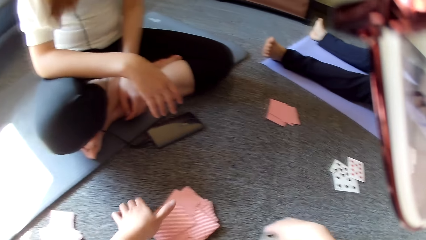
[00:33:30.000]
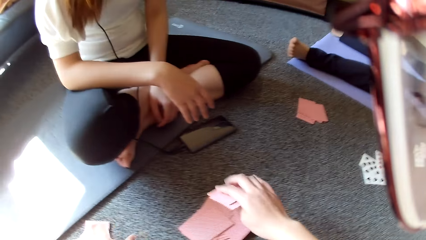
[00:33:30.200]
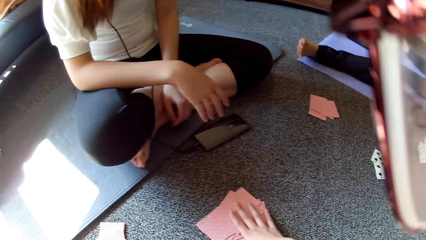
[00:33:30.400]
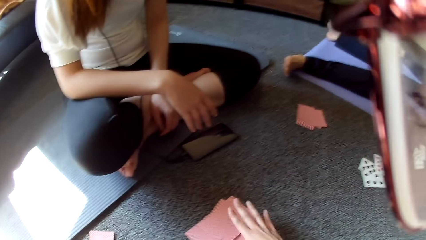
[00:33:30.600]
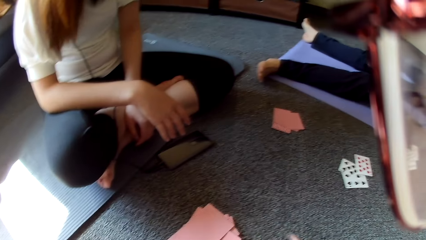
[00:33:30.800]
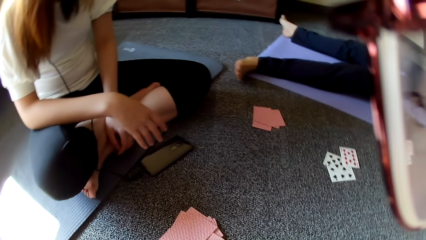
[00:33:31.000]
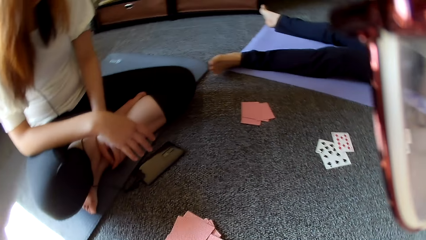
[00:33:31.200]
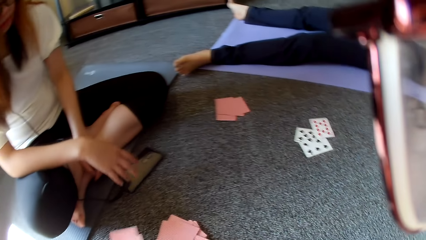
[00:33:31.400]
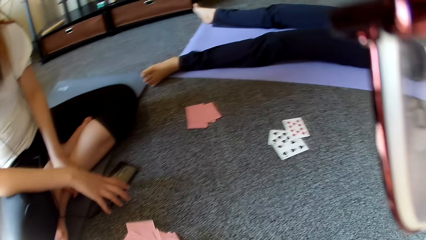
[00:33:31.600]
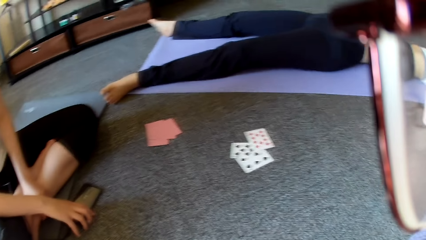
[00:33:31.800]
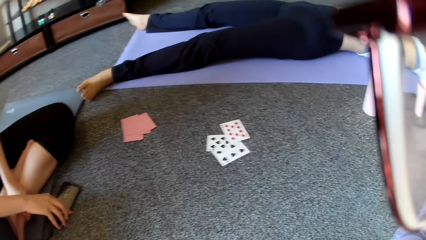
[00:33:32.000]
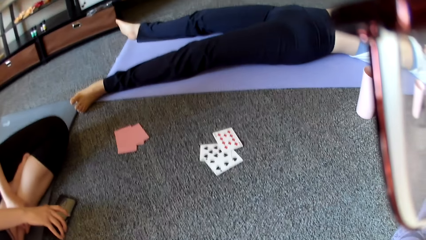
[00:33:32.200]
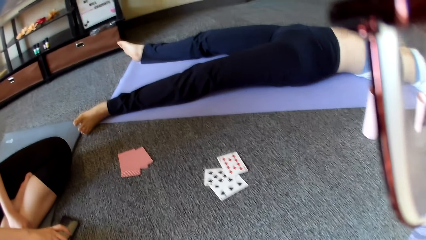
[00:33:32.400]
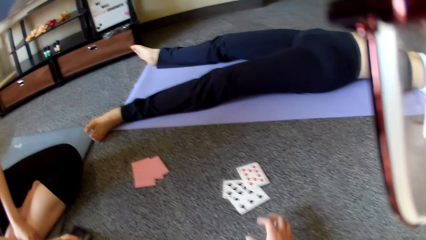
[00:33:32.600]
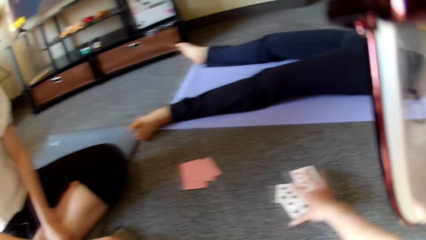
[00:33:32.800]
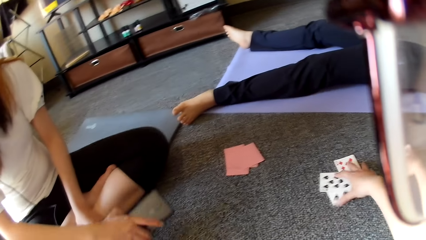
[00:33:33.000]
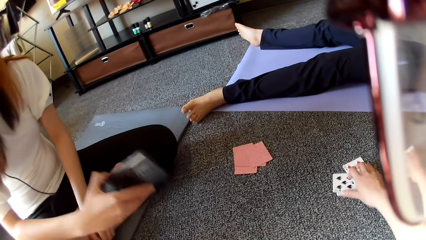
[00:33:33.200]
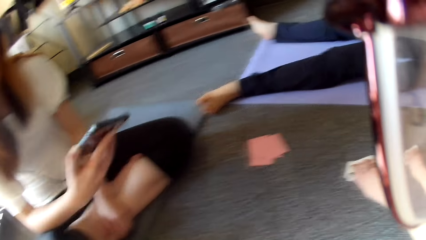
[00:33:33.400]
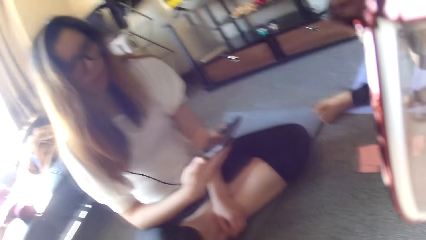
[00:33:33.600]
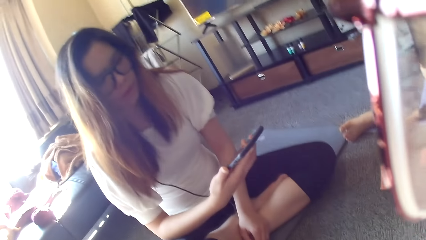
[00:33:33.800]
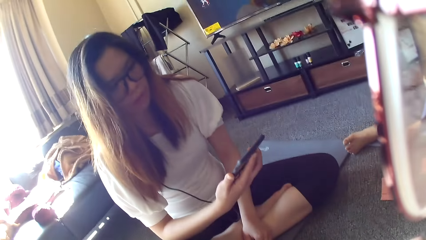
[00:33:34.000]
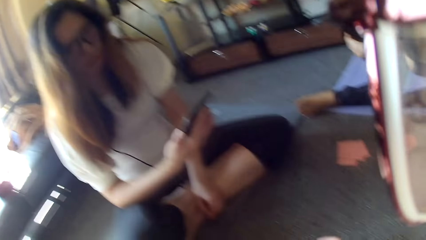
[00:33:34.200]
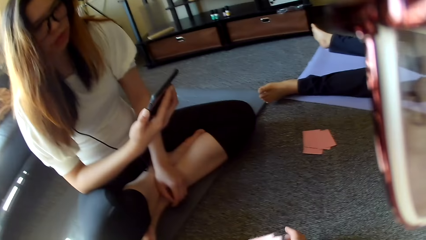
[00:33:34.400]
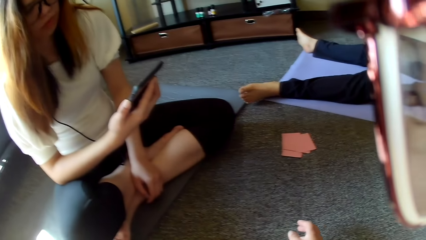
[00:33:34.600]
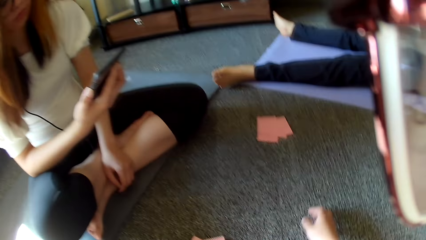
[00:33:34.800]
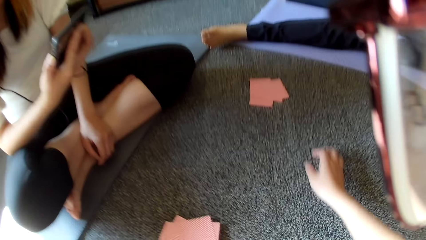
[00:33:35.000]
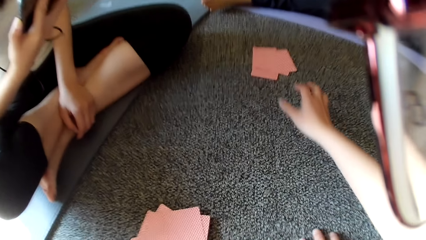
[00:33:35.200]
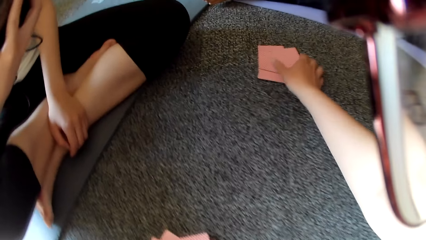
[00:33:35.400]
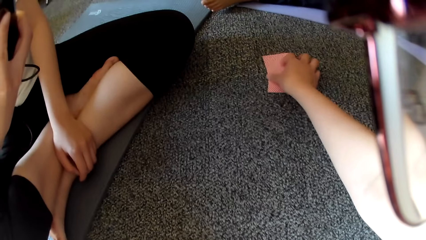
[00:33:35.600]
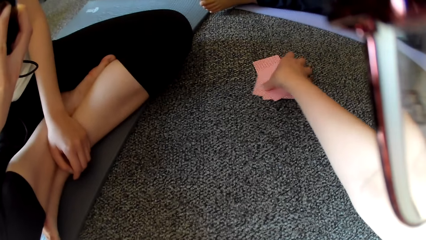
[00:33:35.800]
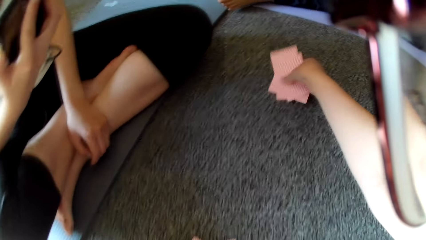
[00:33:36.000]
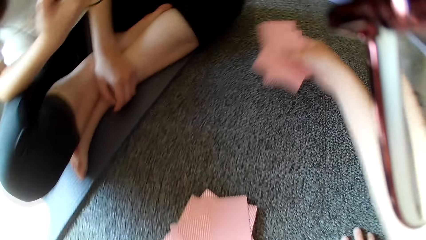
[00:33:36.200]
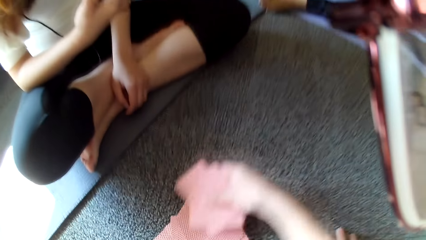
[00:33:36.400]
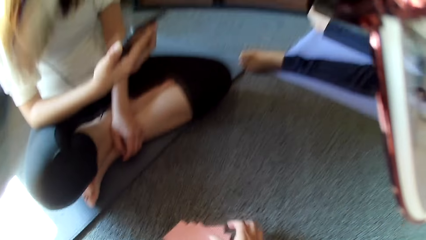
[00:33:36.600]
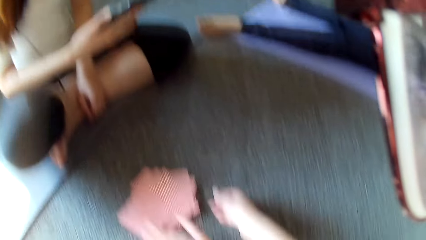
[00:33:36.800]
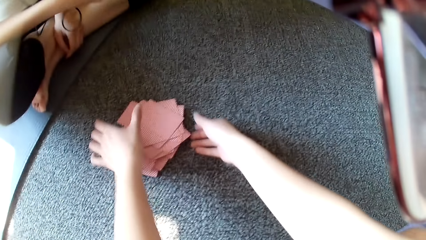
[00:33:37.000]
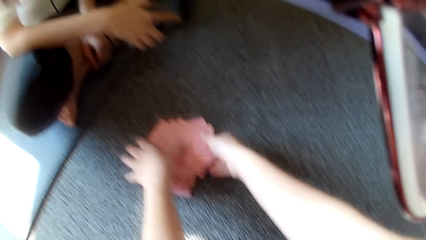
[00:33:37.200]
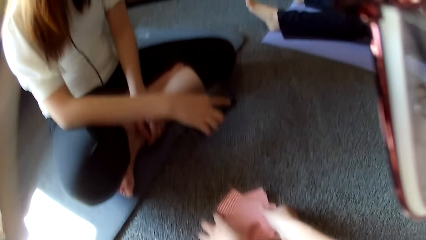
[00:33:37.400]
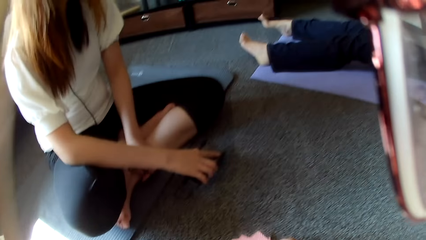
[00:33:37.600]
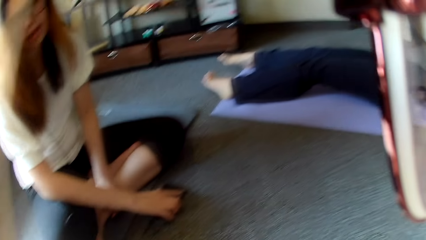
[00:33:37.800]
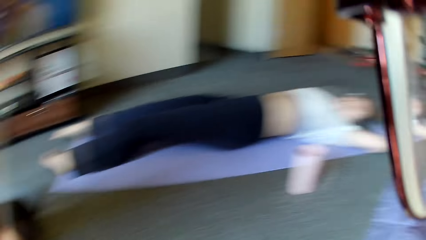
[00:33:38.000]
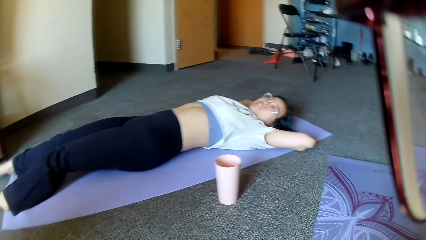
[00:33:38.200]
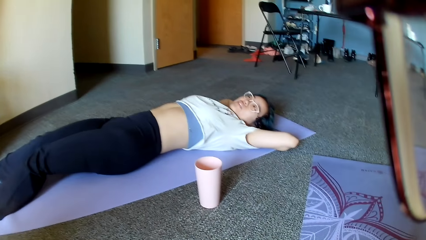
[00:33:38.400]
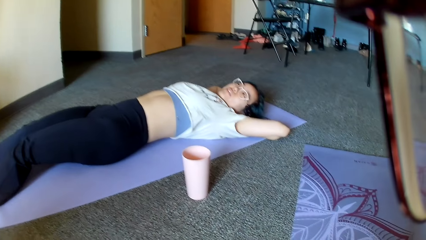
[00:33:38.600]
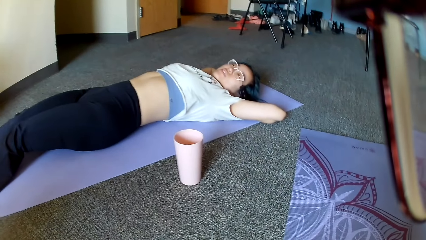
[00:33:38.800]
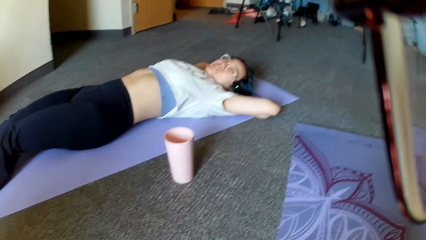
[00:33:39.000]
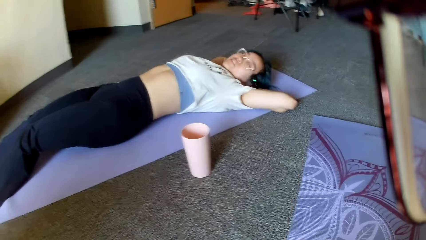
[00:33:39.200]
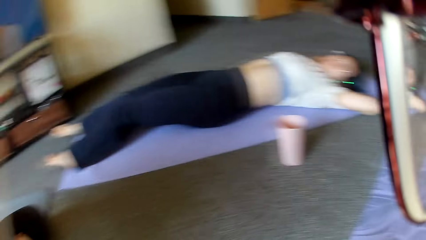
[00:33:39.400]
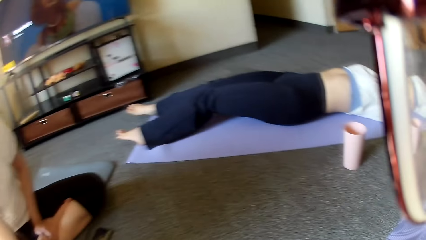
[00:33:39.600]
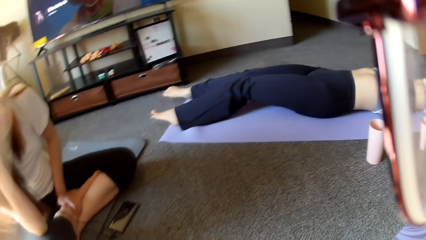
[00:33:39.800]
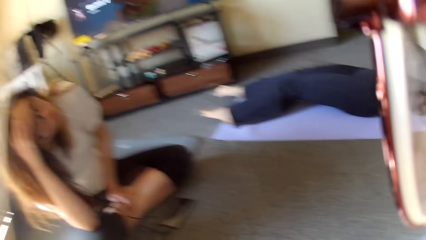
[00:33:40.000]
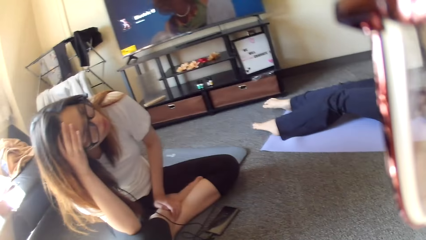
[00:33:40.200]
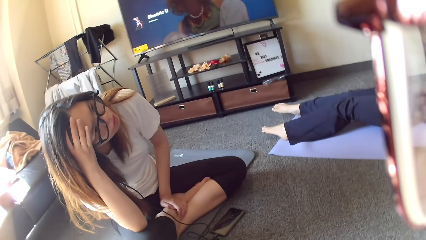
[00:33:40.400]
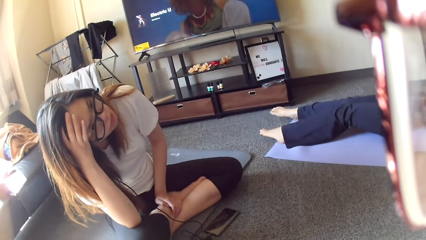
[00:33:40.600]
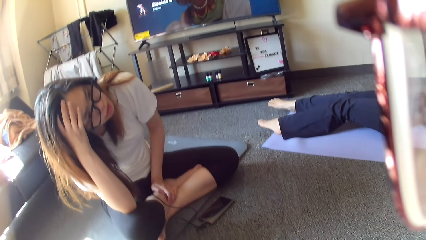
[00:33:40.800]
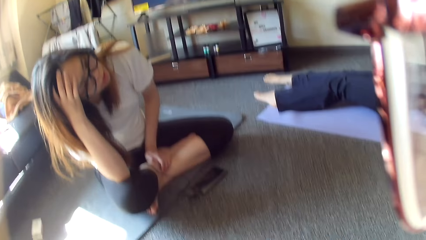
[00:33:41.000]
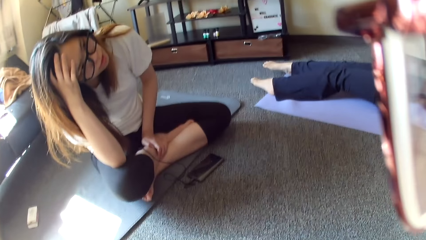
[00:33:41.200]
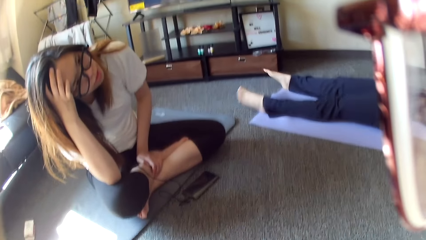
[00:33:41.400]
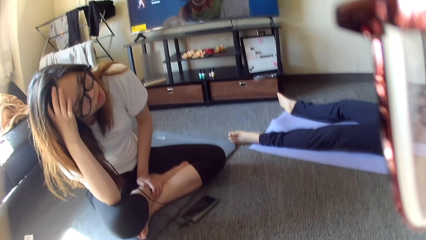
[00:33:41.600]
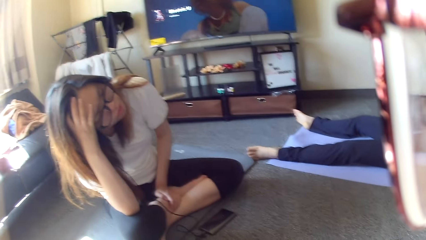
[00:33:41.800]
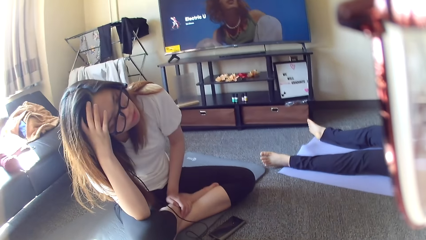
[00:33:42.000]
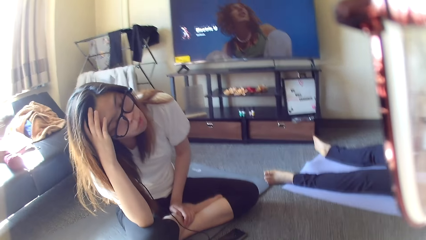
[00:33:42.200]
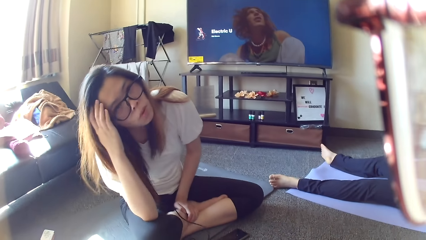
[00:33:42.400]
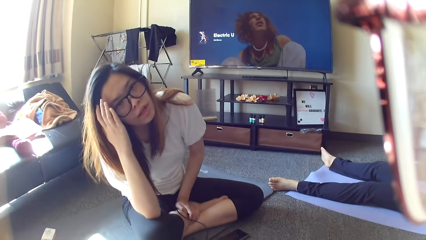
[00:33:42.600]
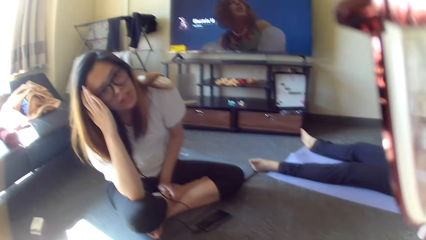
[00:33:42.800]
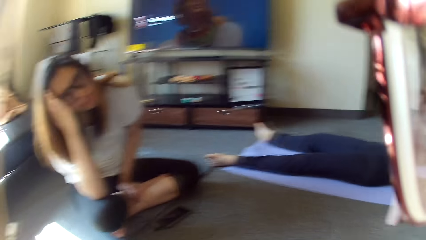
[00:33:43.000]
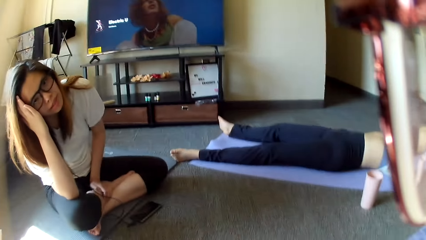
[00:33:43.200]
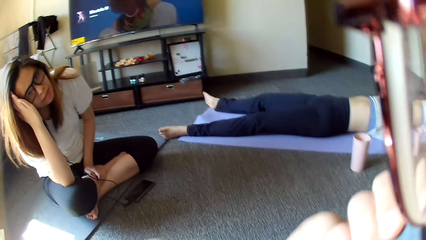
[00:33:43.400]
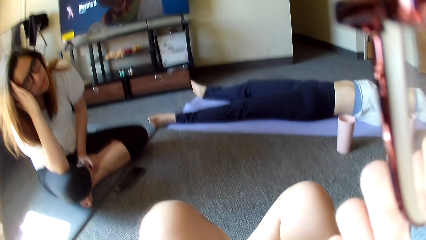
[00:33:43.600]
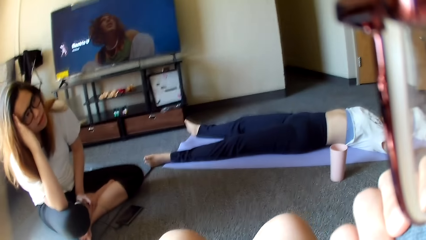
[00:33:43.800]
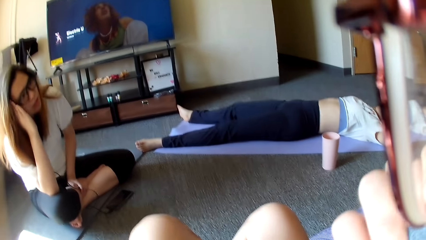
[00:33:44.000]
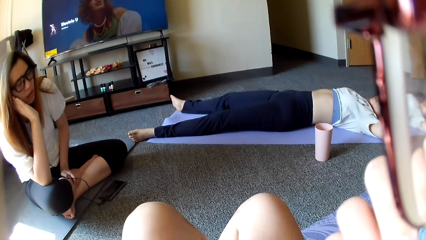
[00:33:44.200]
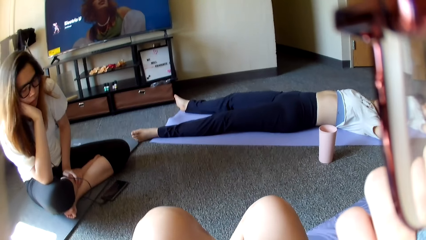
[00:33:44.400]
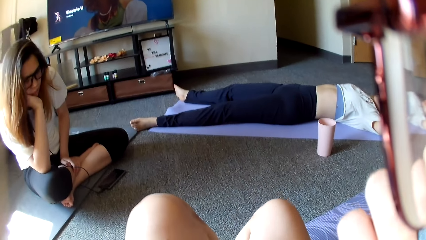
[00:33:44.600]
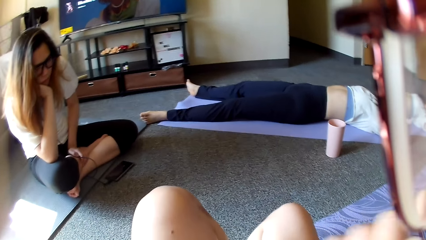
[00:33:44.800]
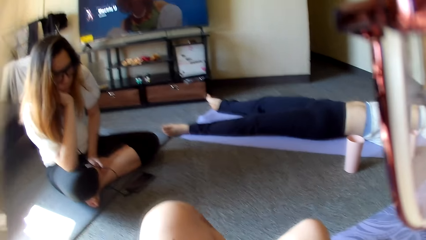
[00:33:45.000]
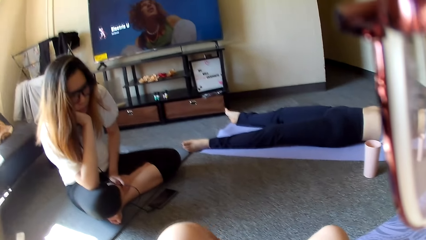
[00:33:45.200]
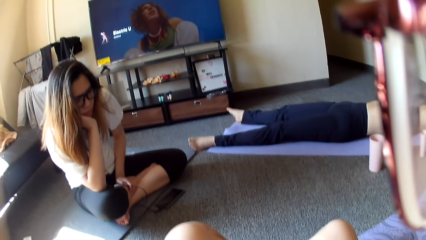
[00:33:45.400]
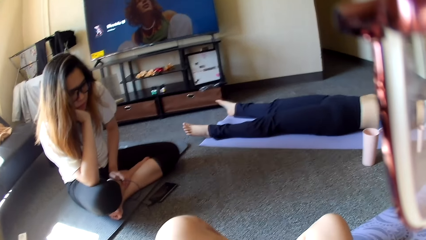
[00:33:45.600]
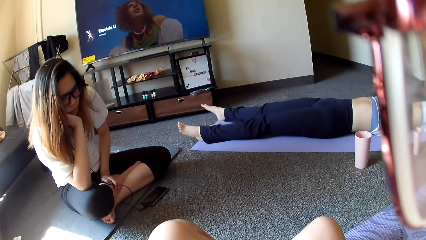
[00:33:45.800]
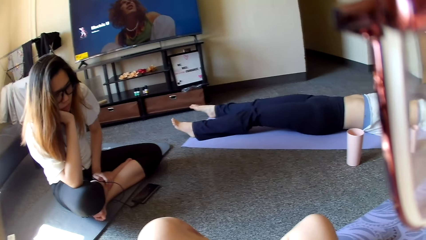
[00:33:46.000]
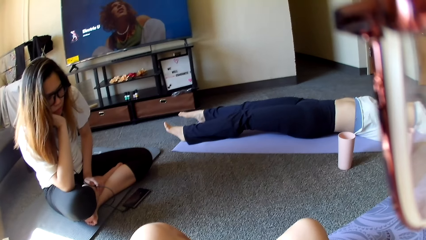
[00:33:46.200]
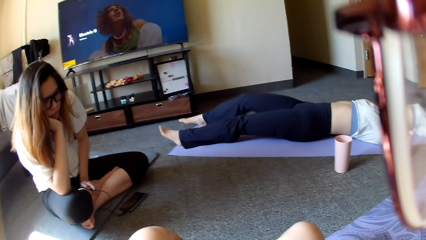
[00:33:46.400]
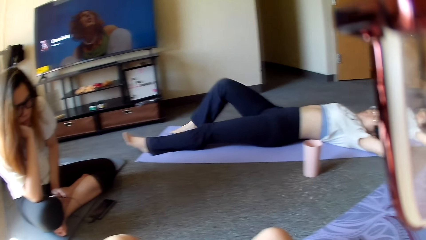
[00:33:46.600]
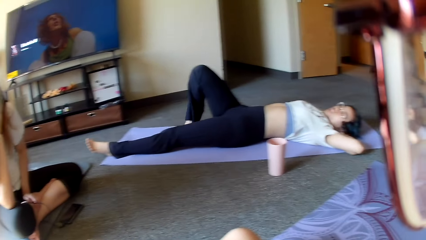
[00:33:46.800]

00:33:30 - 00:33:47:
The camera wearer piles the cards. They place a card on the floor. A woman picks up the cell phone. The camera wearer picks poker cards. The woman looks at the phone. The camera wearer picks the poker cards off the floor. They pile the cards. They look around. The woman rests the head on her hand.
